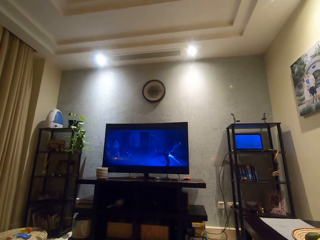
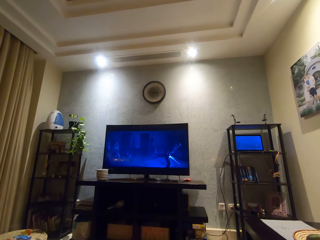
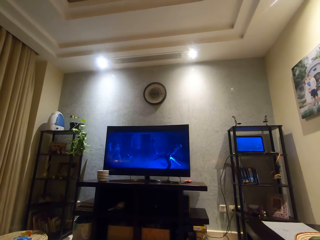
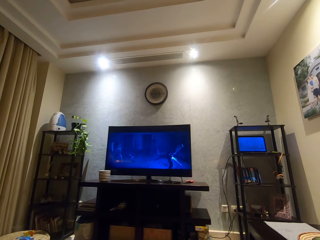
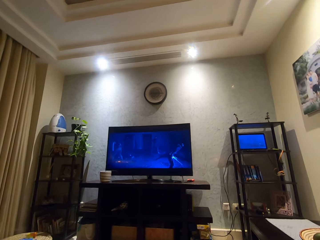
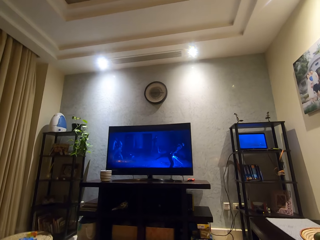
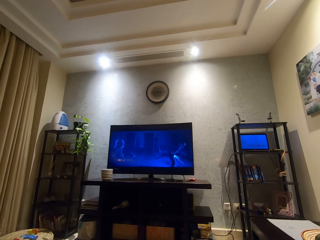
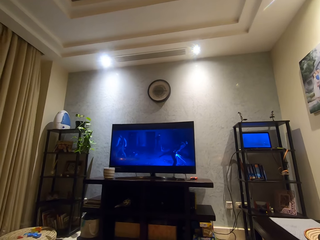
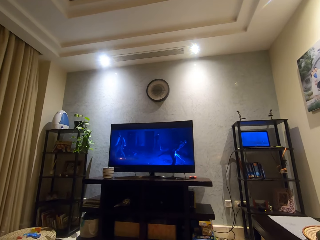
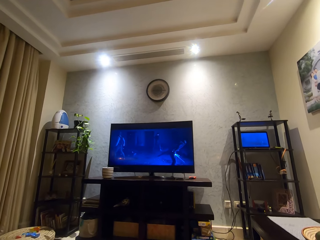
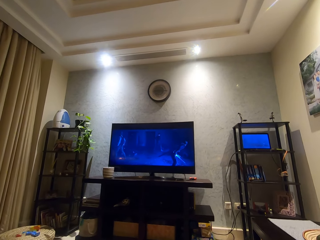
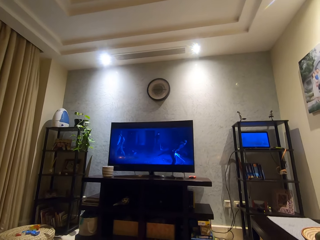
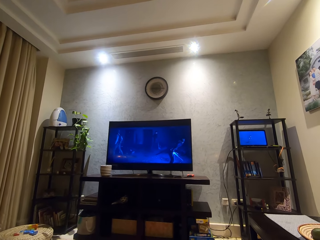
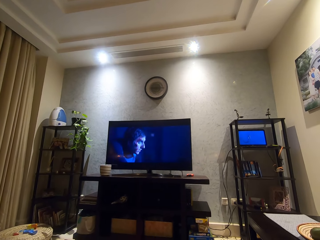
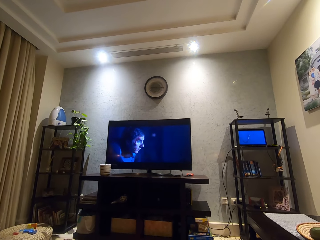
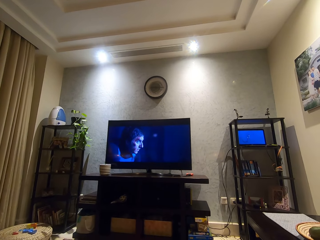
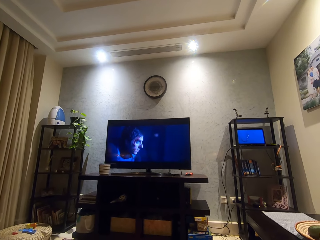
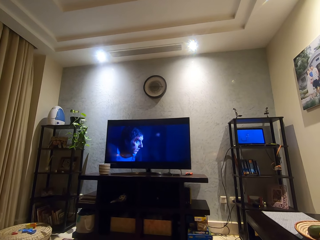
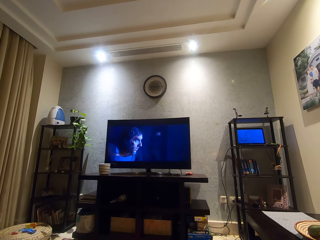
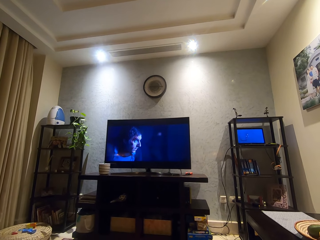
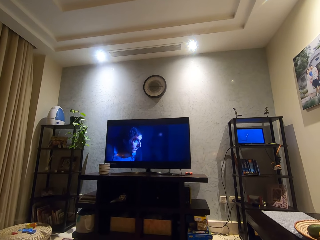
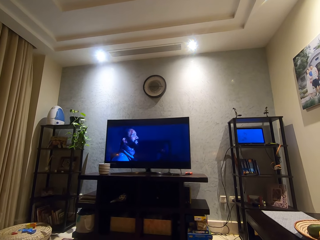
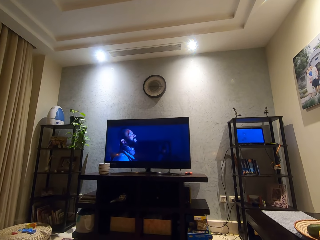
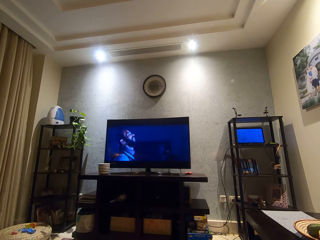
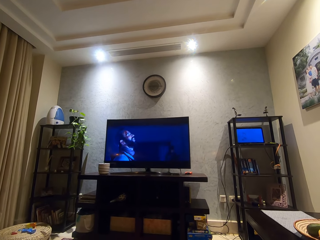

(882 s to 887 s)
The camera wearer watches the movie on the screen.

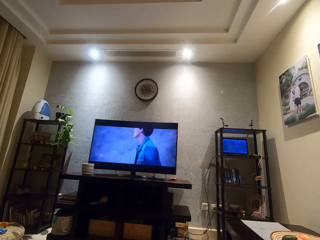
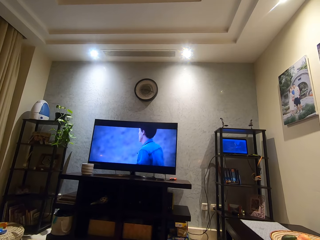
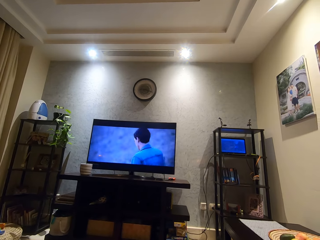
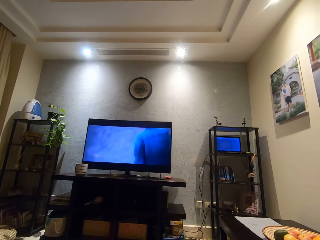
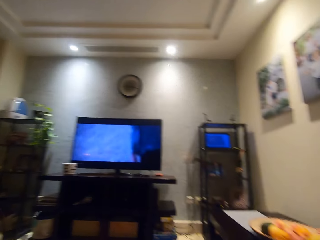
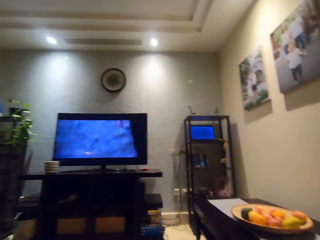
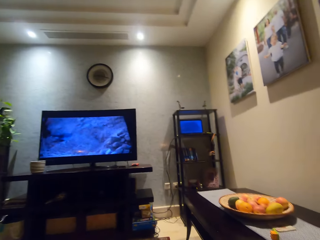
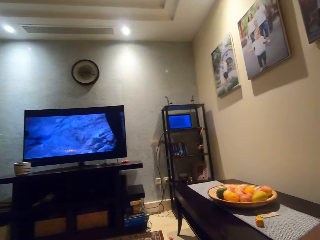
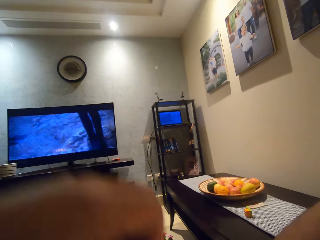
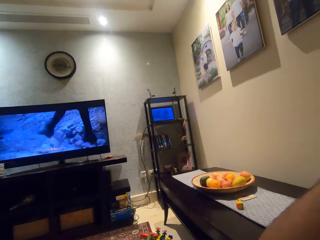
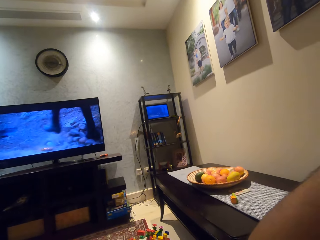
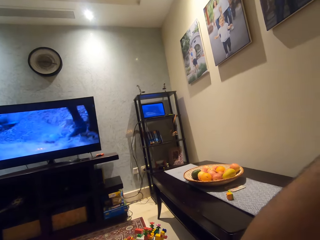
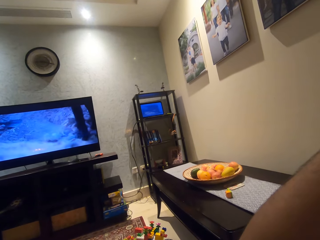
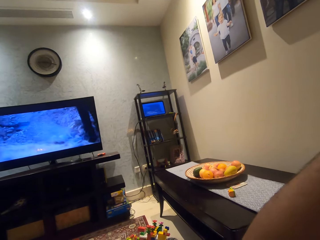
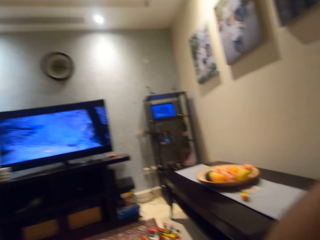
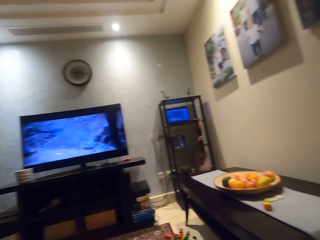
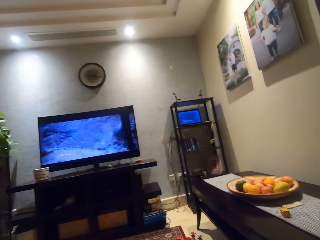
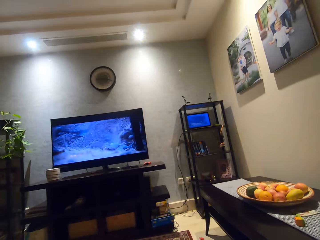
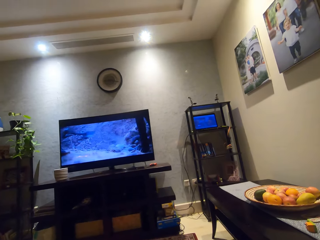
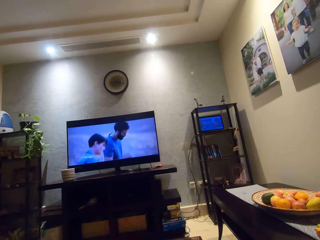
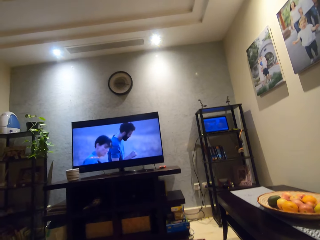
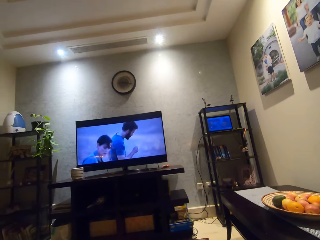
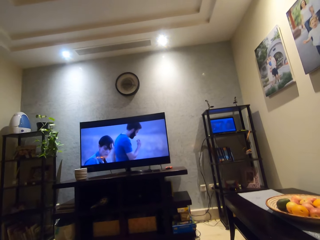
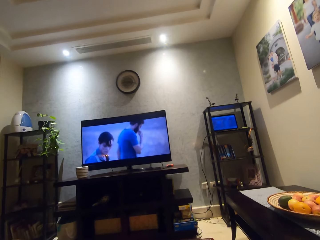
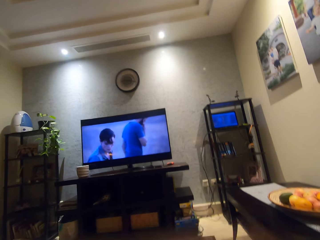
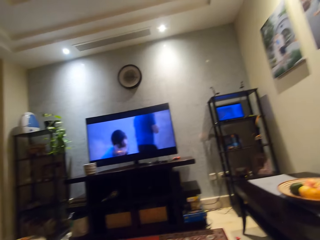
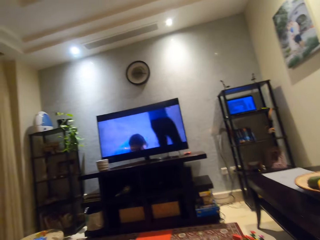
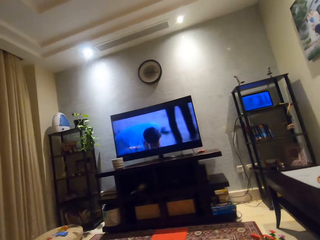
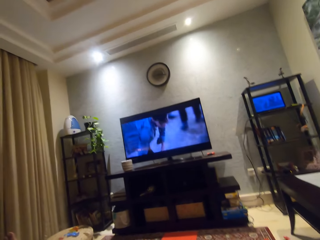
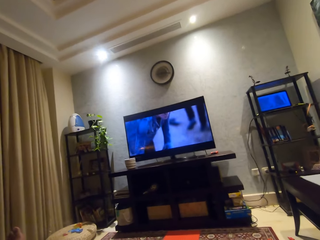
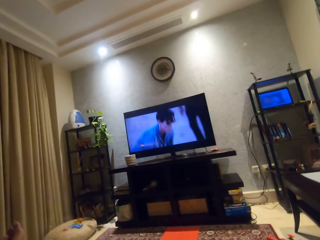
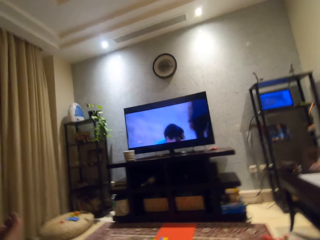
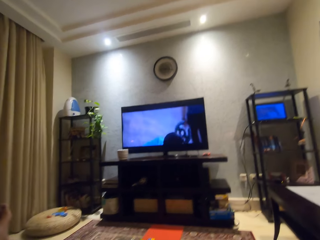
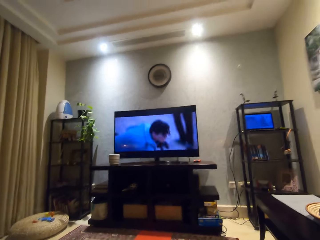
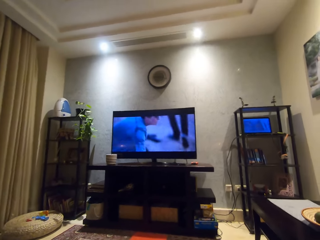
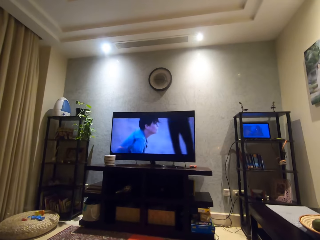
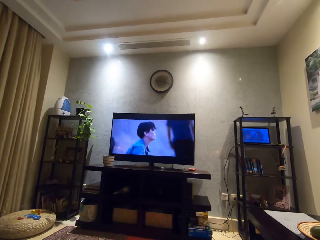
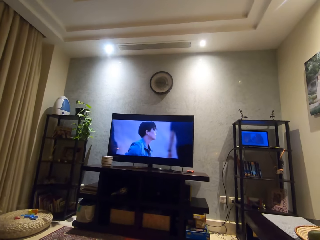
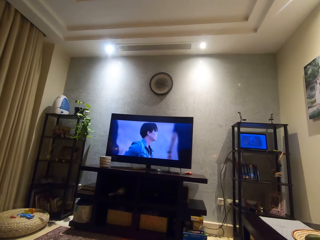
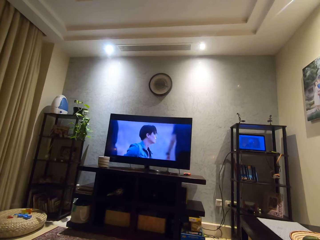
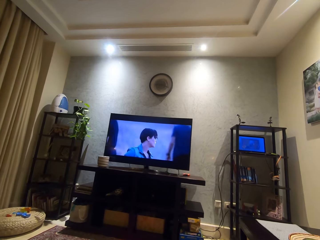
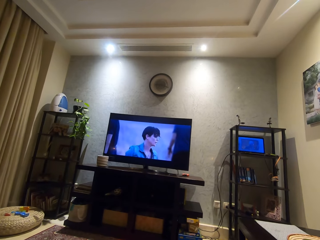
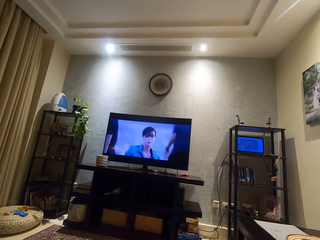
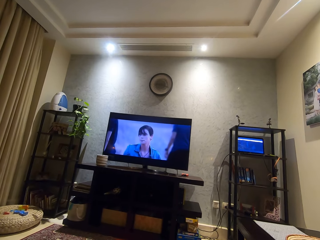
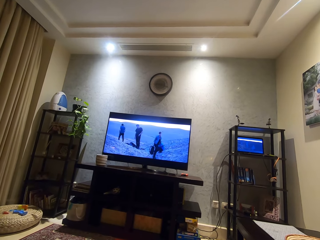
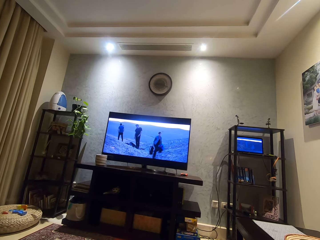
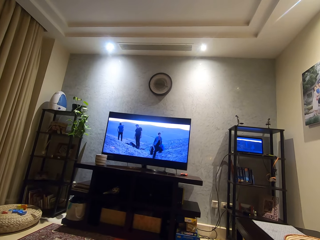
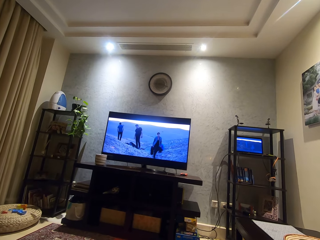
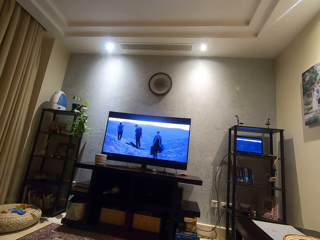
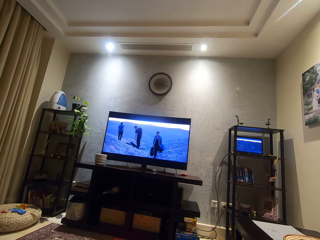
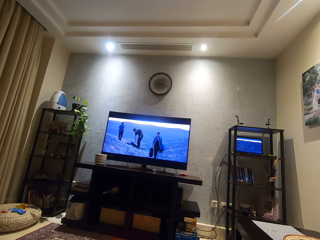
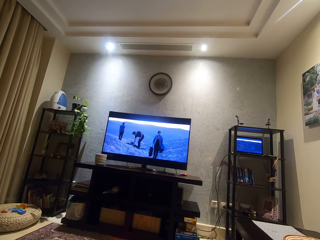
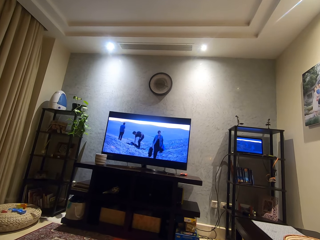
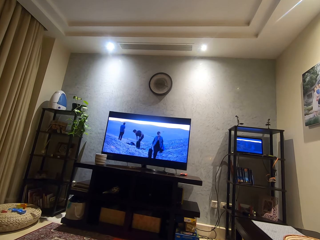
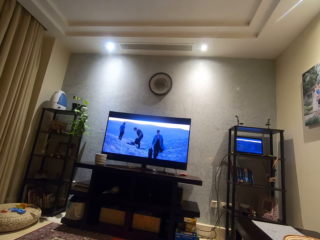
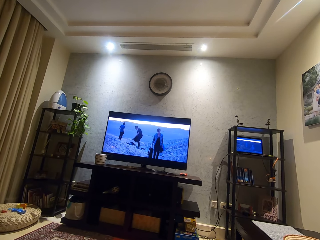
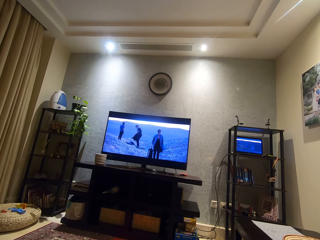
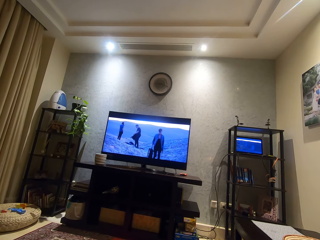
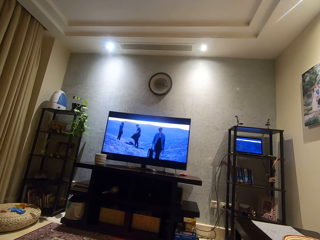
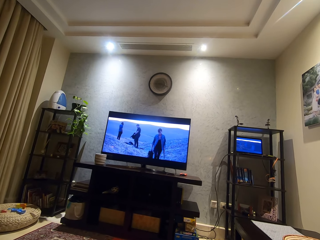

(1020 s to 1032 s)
The camera wearer drops down his hand. He looks around and looks at the movie on the screen. He lifts up his hand and looks at the movie on the screen.

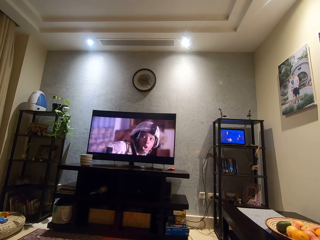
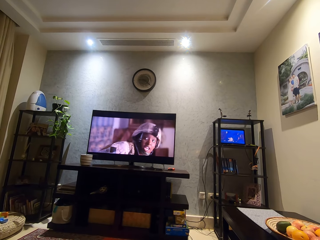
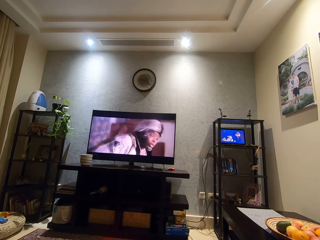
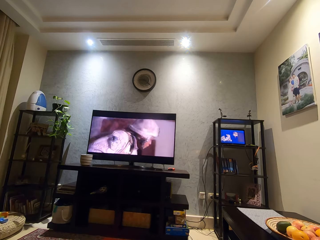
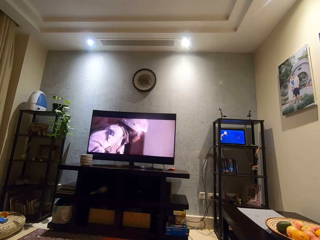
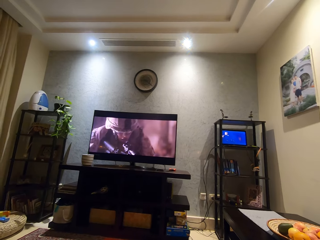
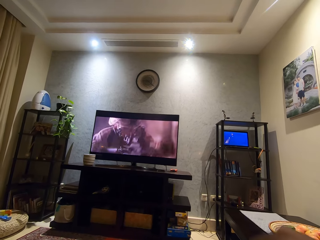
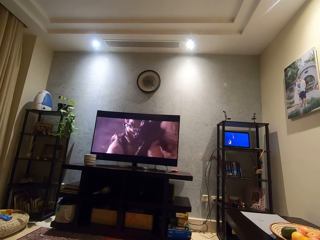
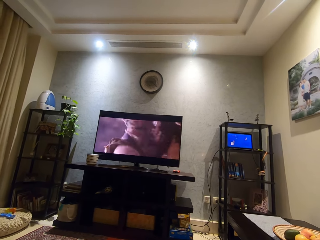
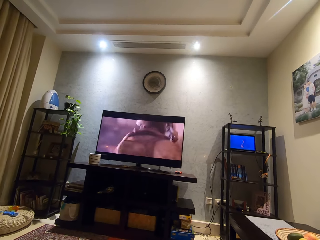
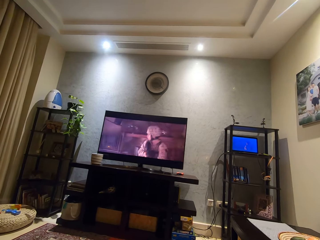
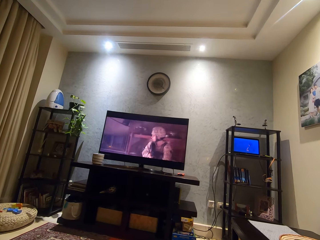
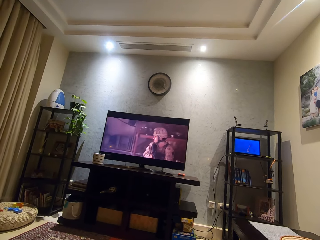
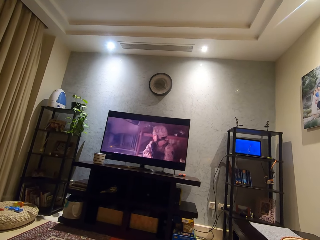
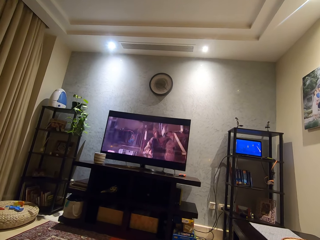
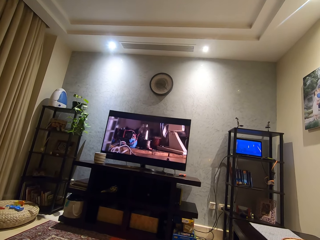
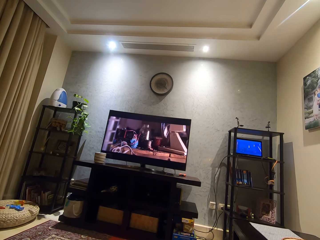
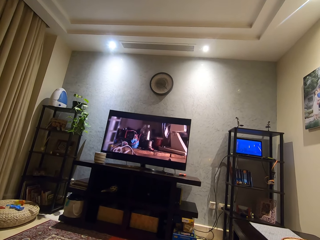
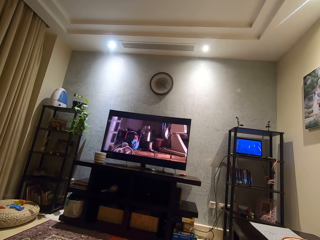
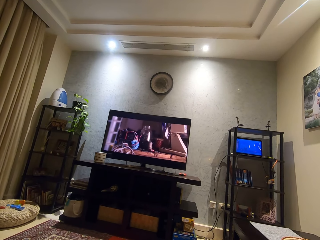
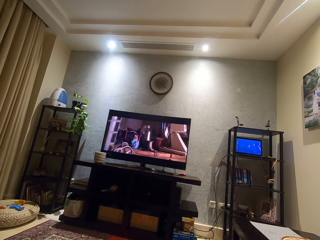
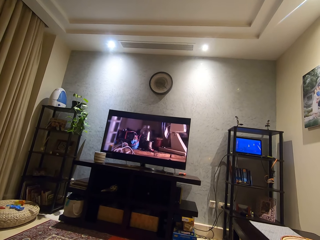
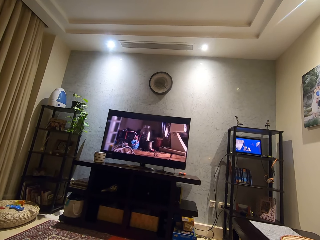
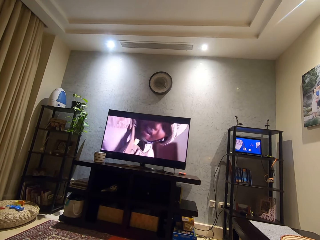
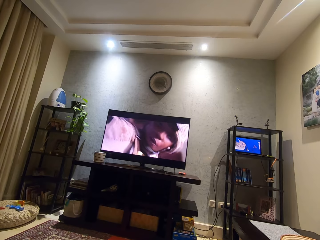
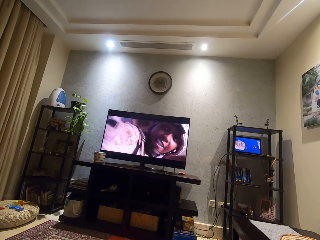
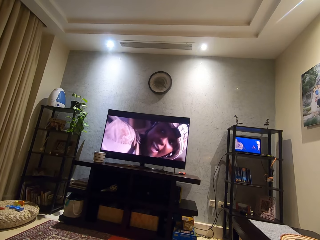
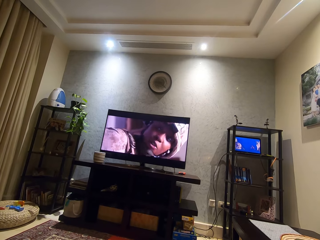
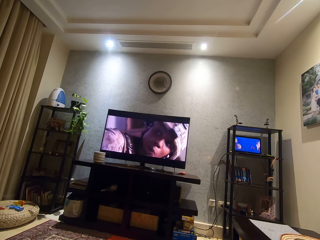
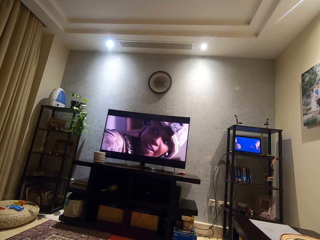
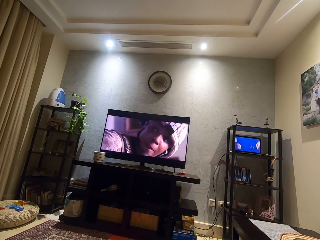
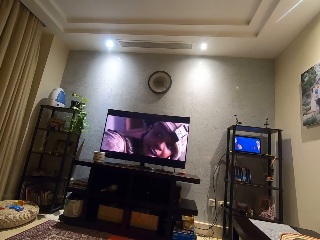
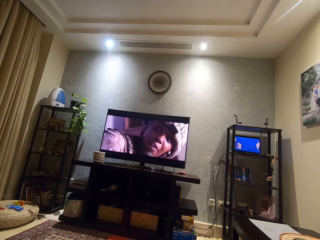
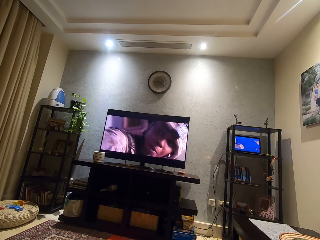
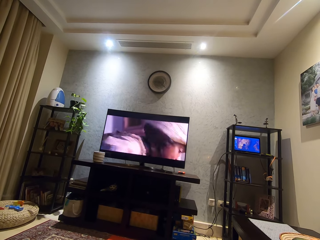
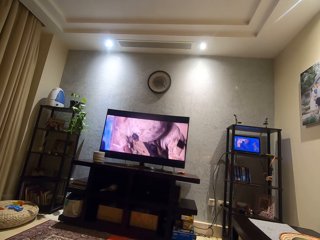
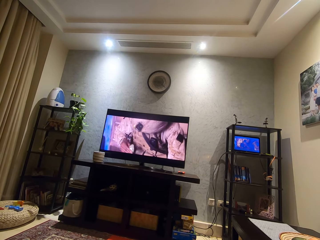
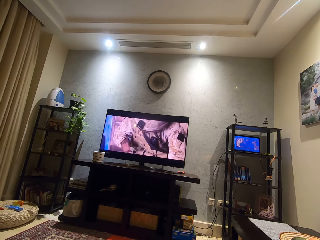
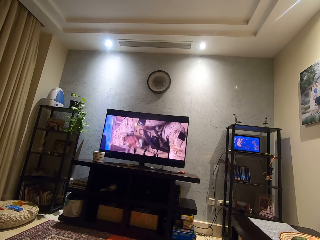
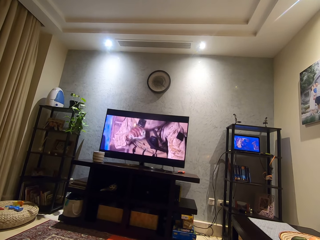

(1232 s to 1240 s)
The camera wearer moves his hand forward. He looks around a room.
